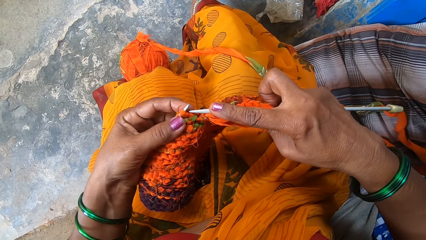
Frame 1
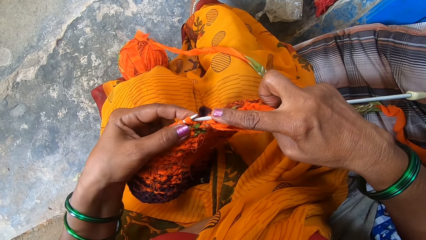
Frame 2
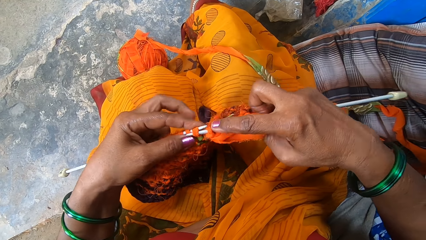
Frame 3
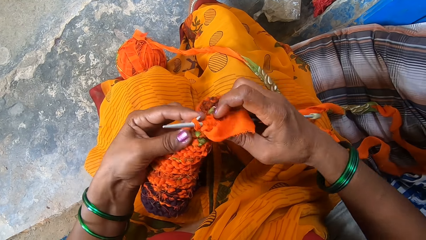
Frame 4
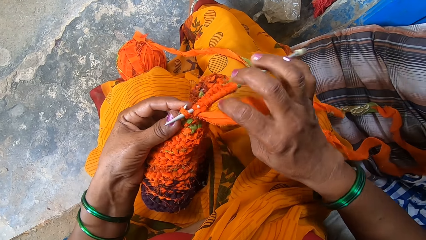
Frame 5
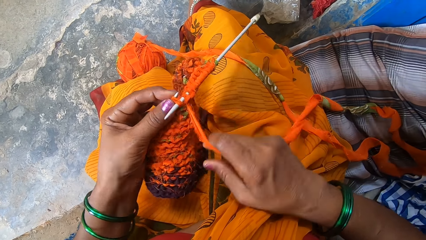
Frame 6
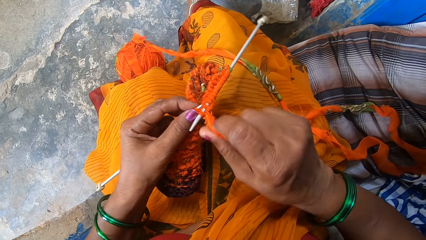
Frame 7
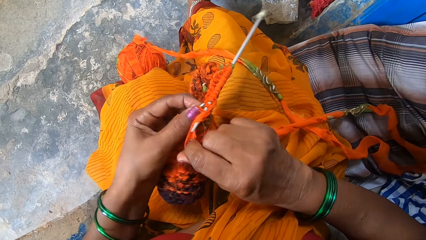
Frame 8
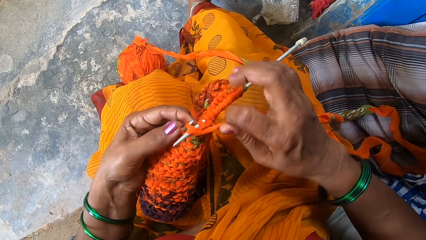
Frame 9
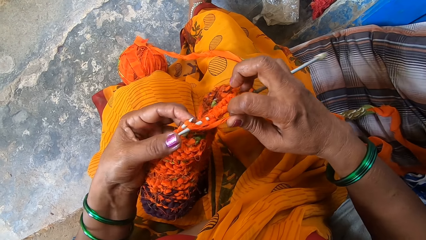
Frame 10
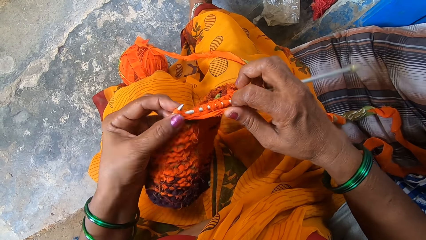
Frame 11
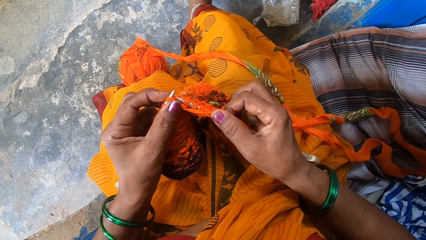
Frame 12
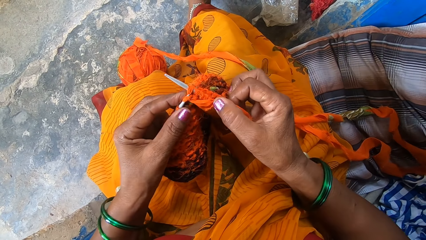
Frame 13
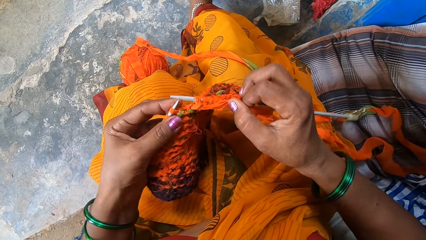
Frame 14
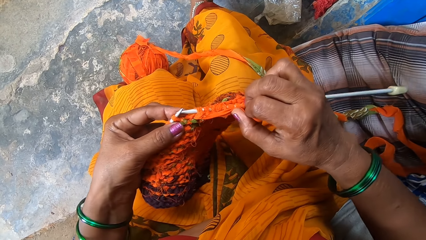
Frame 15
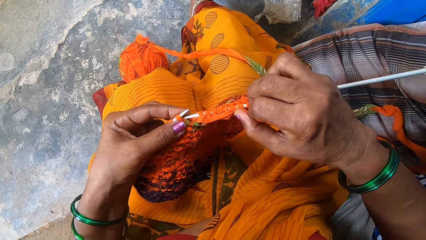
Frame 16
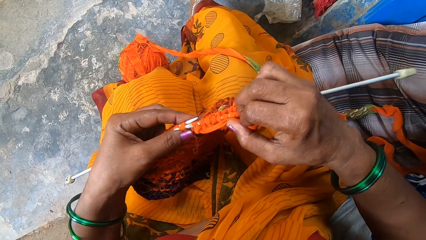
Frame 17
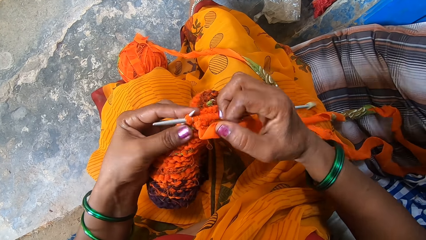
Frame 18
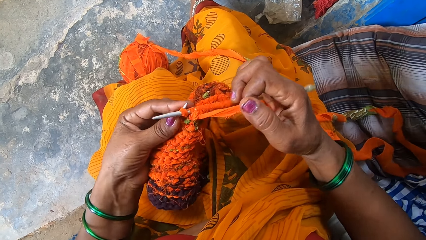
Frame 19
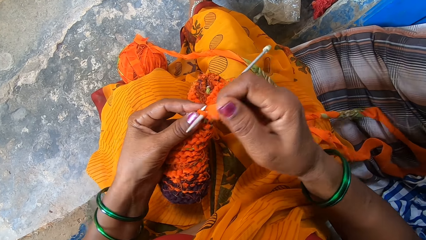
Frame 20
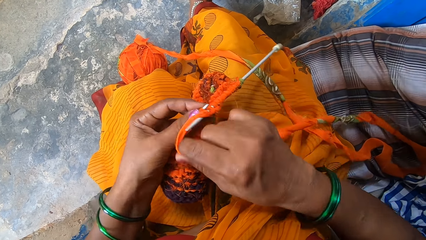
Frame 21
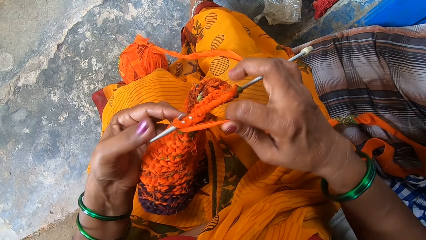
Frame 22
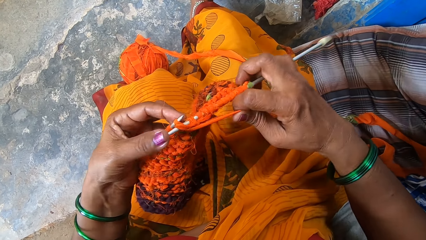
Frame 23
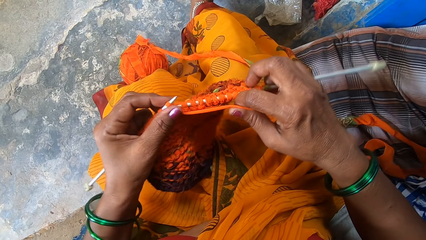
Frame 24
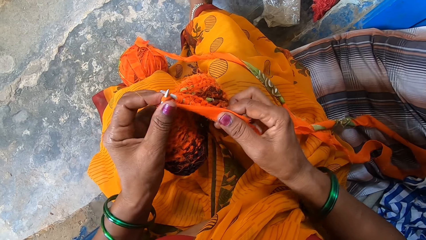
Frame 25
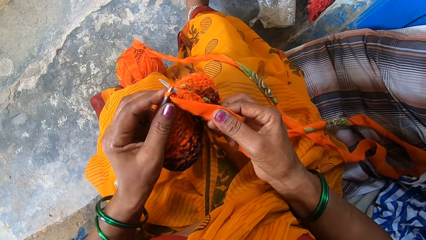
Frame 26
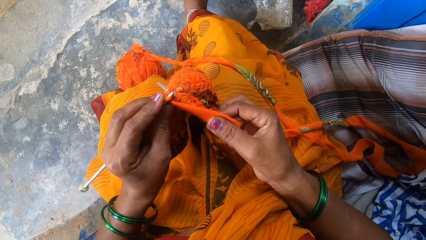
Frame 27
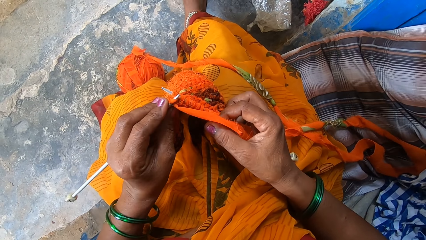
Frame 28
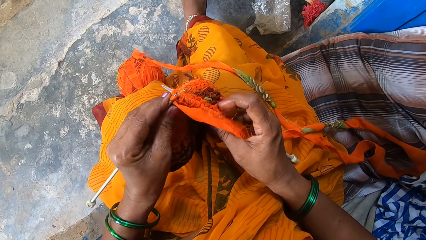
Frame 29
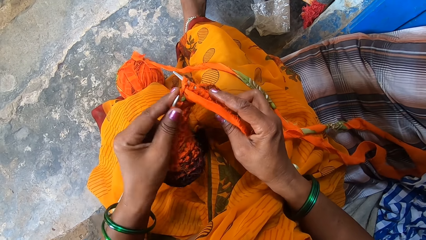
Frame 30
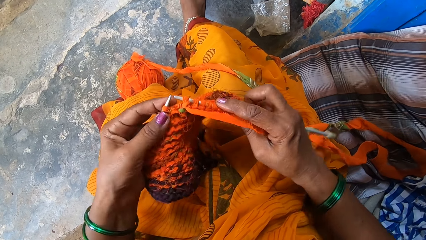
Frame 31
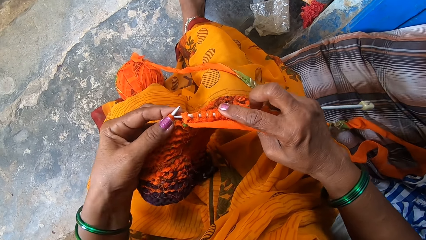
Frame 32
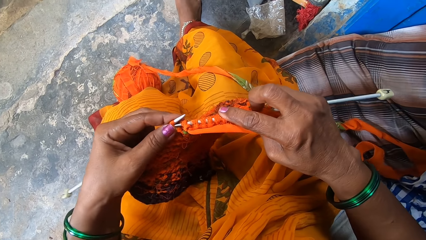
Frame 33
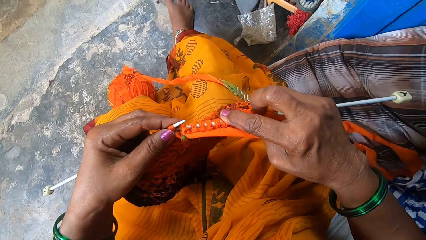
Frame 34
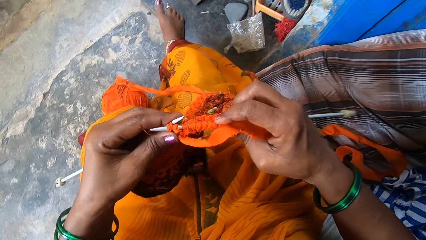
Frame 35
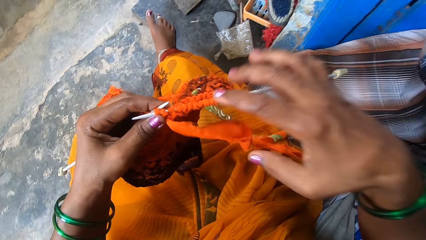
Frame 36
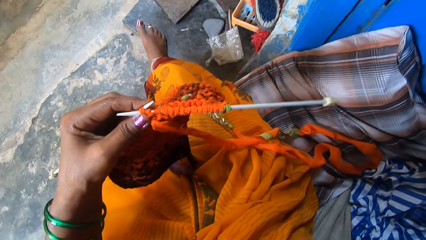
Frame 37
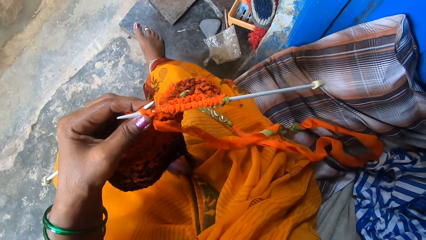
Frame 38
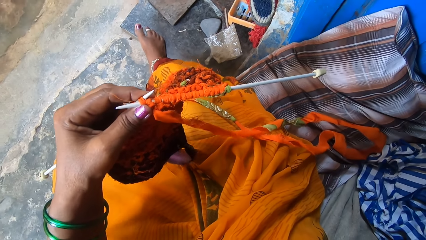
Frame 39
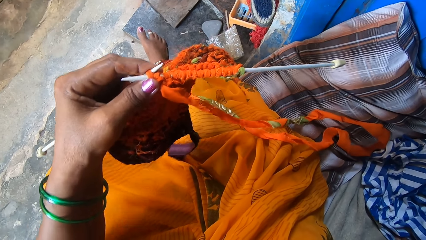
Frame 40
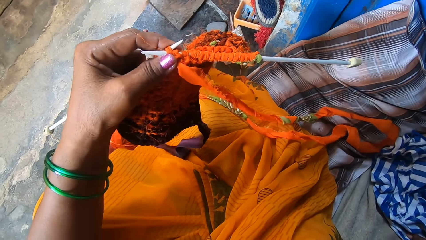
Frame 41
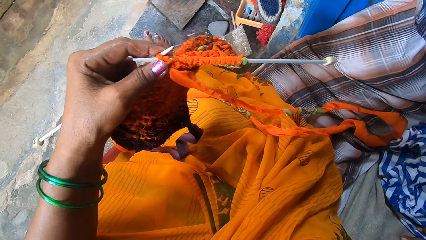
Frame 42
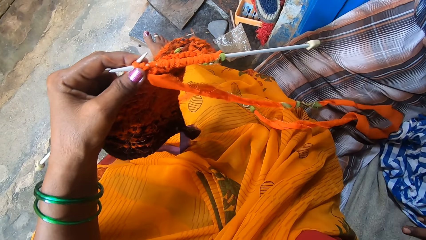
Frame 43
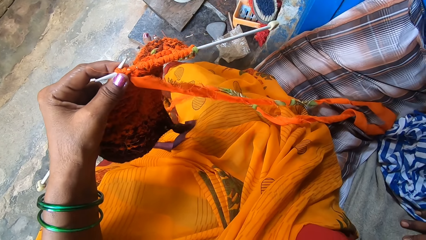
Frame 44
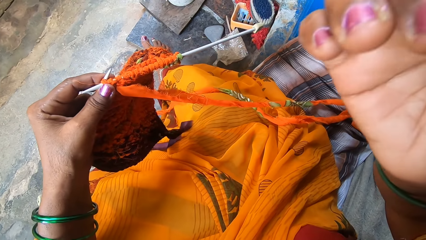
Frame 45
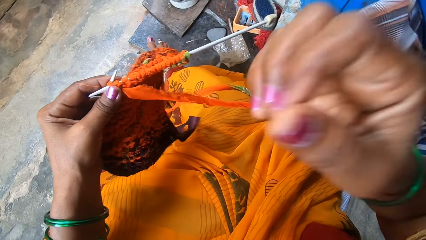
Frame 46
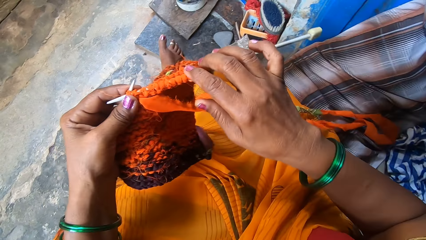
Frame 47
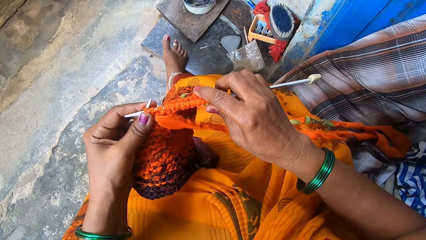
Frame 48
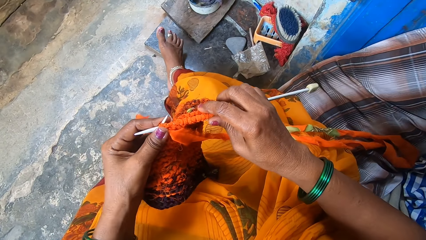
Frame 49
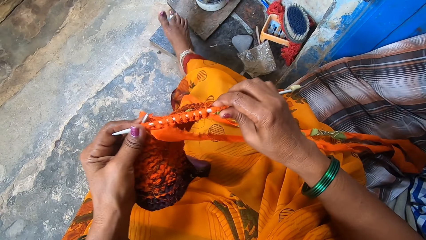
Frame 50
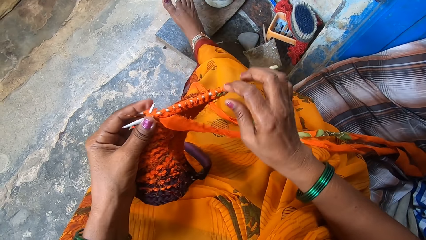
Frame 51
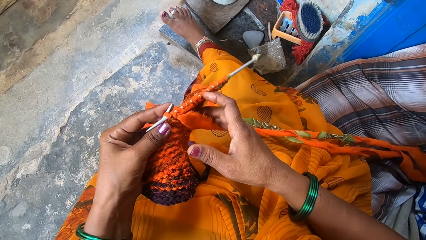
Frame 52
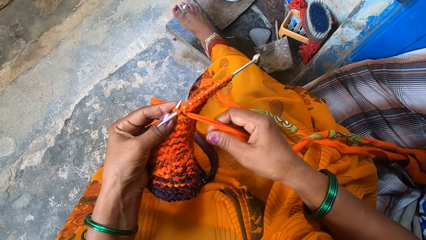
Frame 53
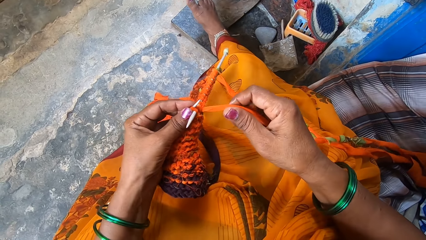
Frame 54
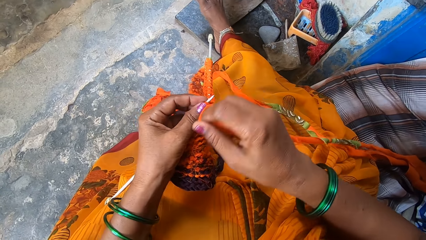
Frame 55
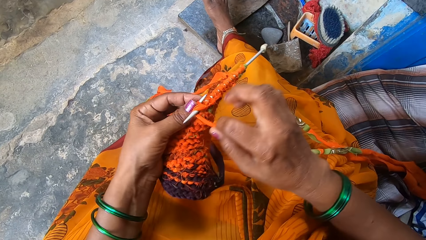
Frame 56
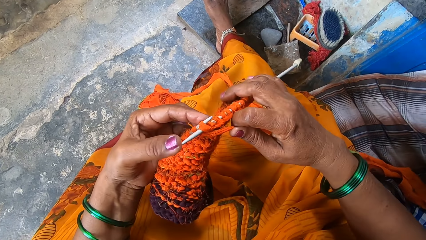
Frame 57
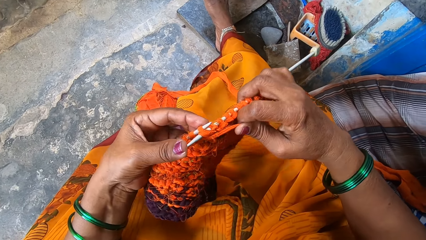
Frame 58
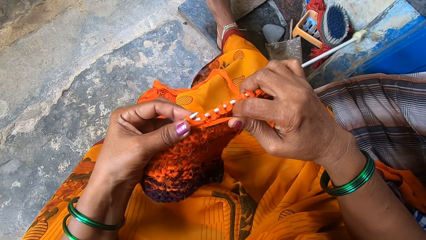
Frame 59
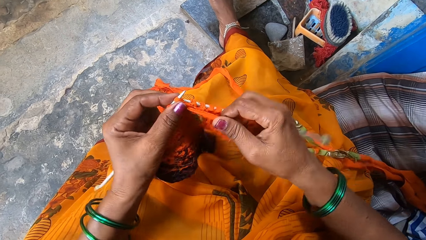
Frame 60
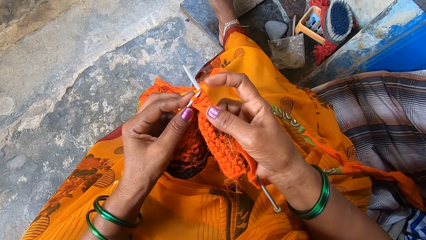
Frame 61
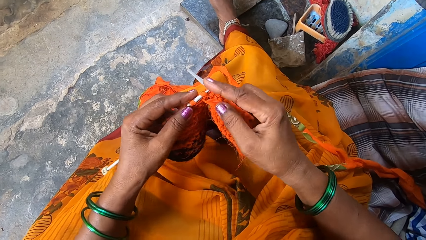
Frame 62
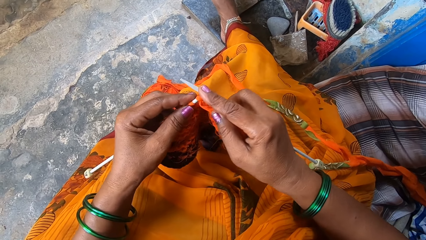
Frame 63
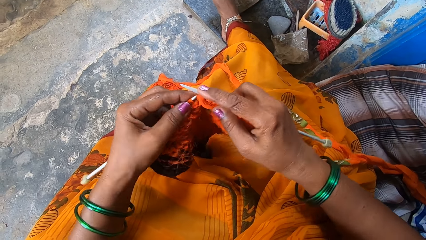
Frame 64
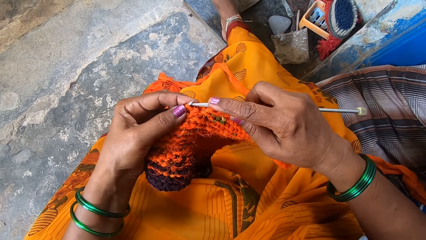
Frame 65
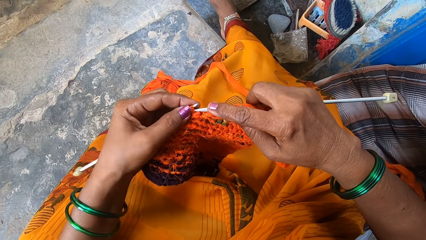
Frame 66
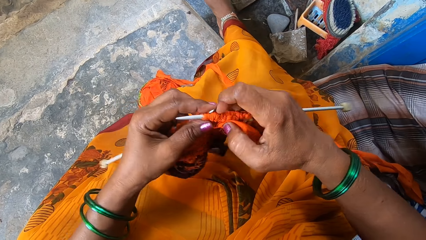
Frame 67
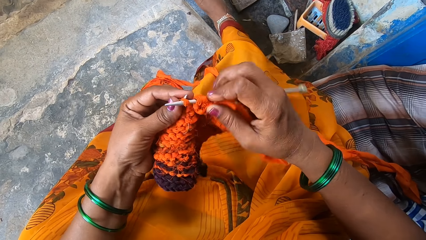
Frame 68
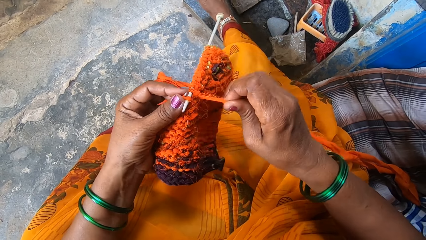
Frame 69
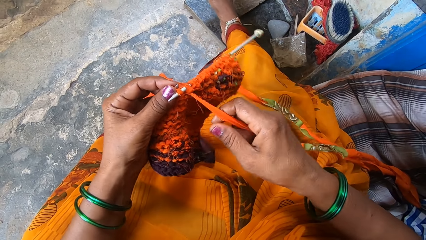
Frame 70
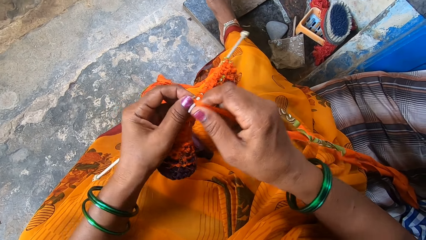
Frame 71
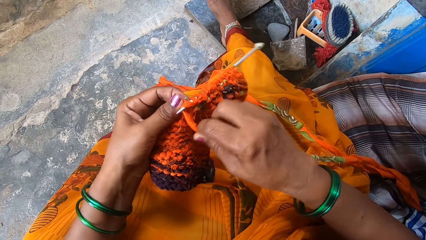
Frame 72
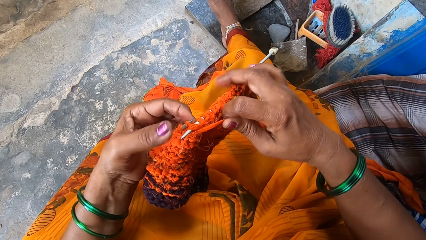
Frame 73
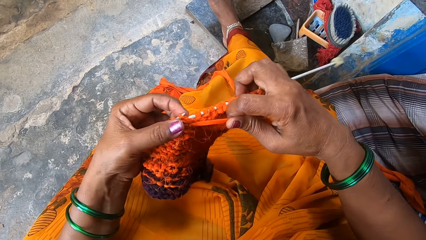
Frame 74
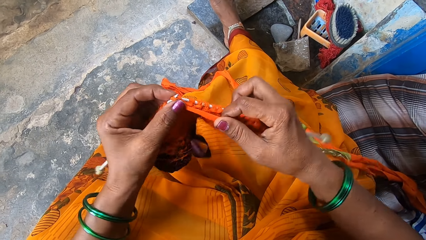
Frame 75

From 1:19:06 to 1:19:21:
The camera wearer stops knitting. They knit a cloth.
